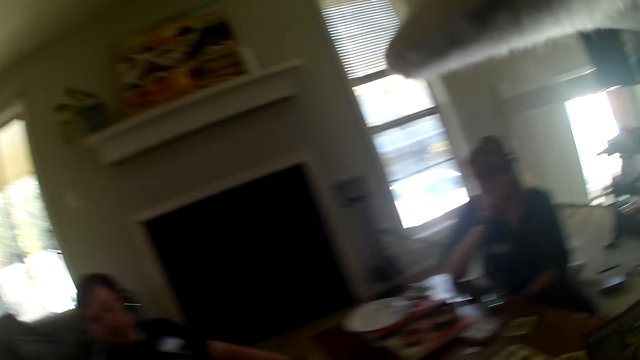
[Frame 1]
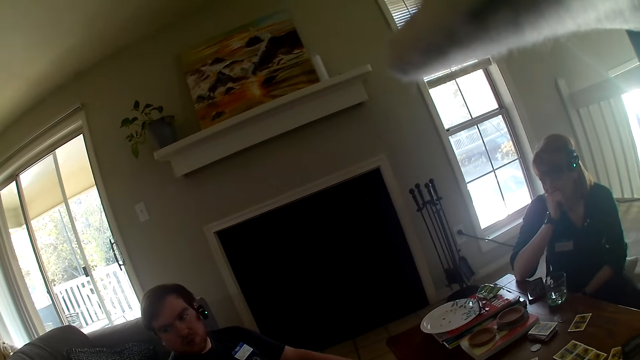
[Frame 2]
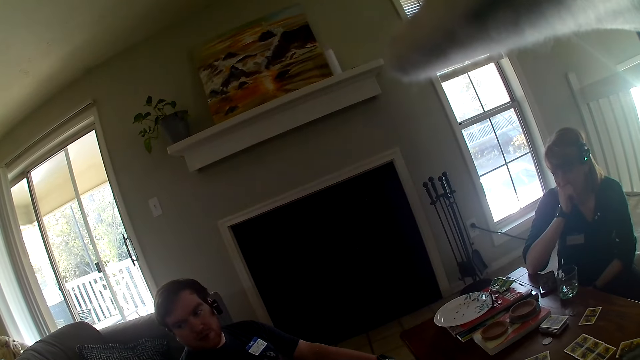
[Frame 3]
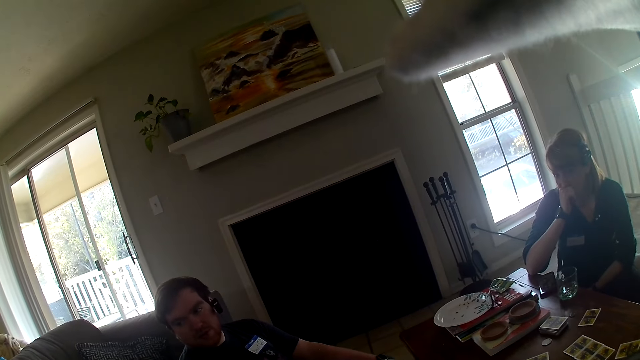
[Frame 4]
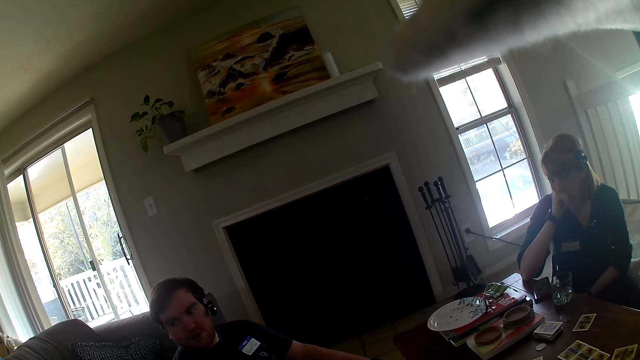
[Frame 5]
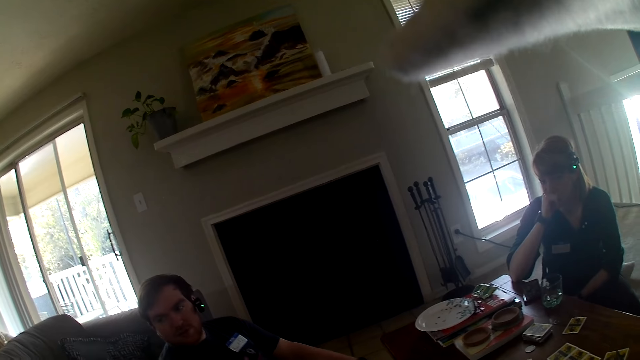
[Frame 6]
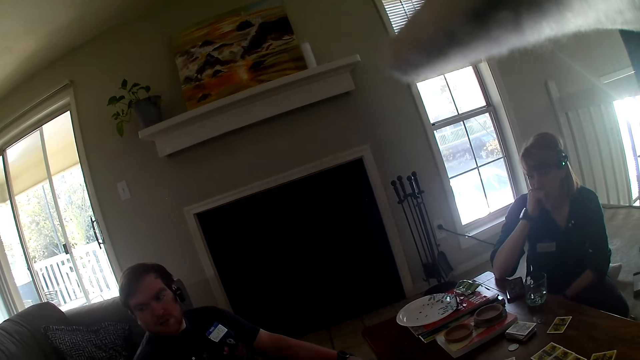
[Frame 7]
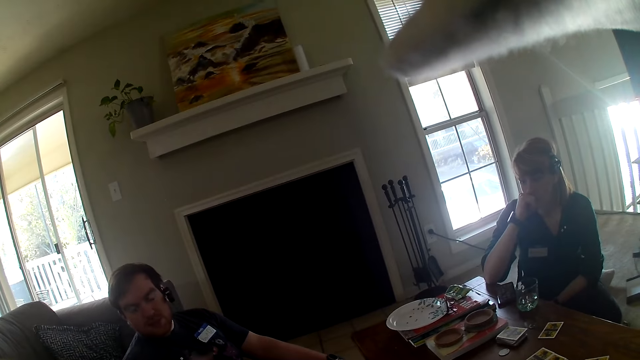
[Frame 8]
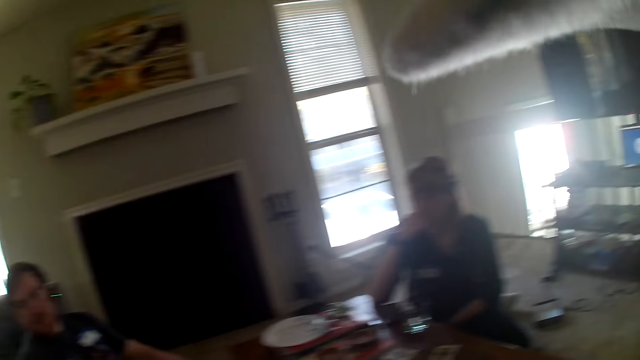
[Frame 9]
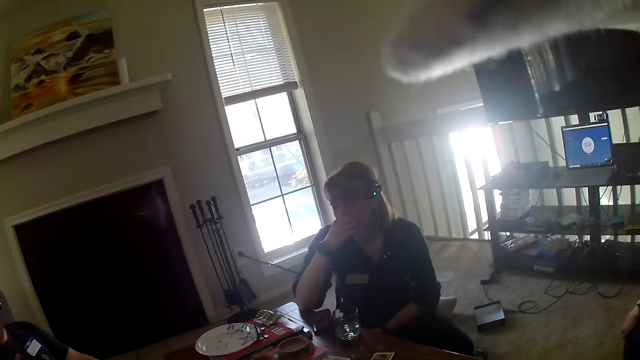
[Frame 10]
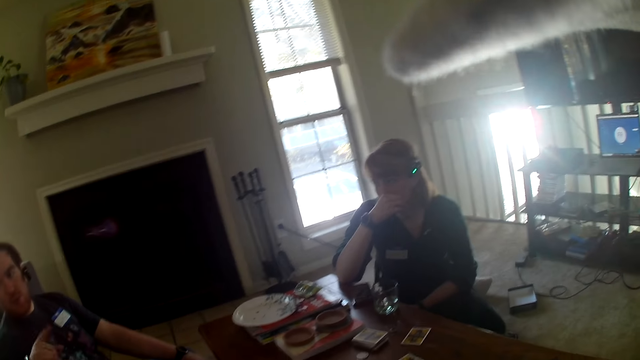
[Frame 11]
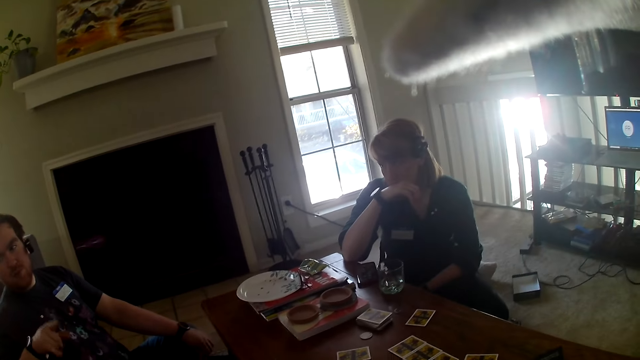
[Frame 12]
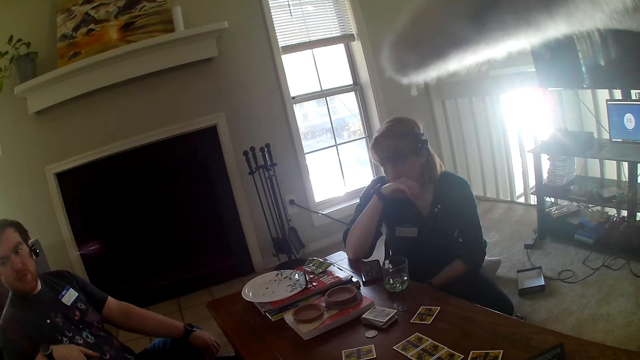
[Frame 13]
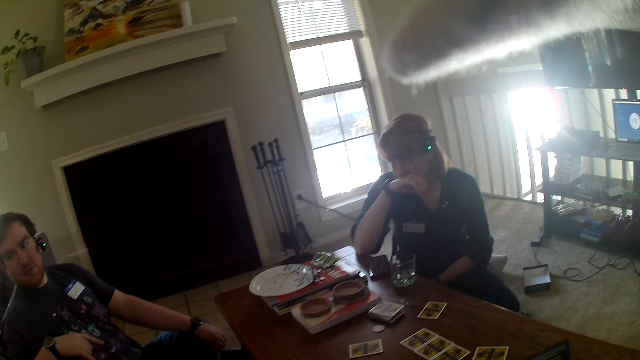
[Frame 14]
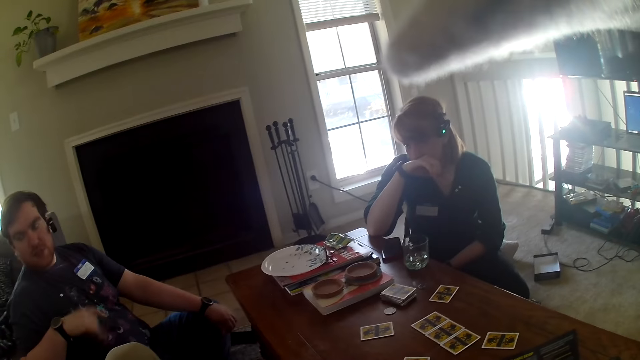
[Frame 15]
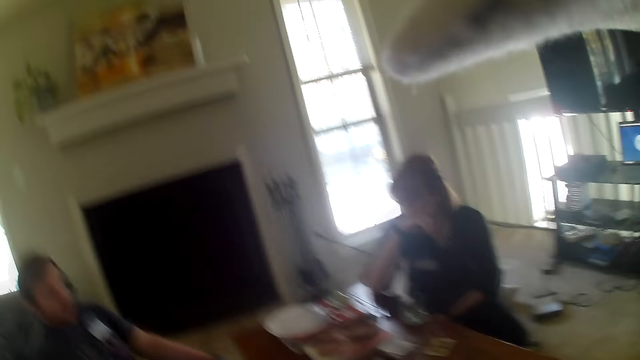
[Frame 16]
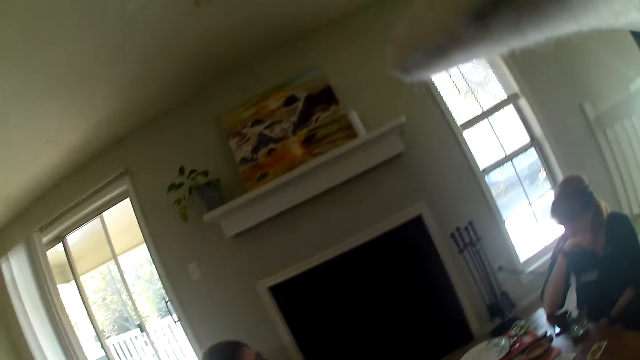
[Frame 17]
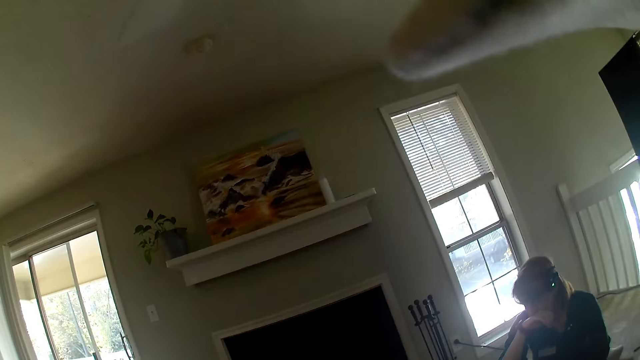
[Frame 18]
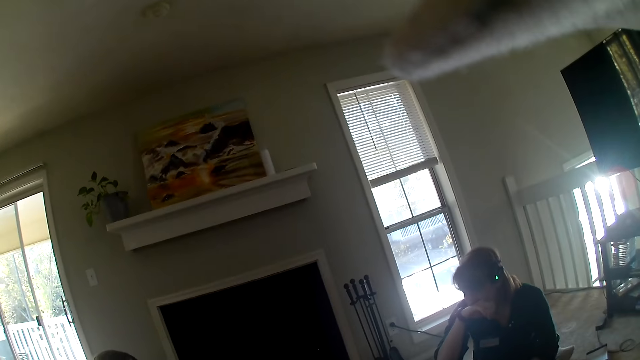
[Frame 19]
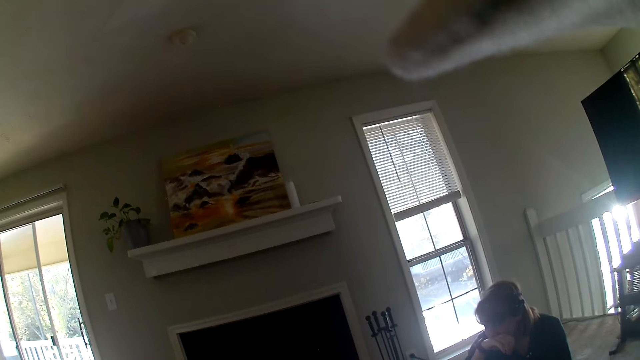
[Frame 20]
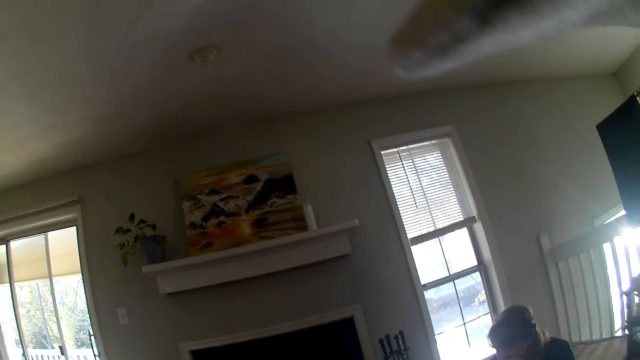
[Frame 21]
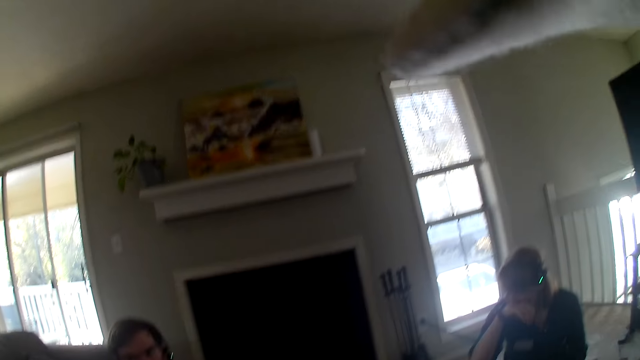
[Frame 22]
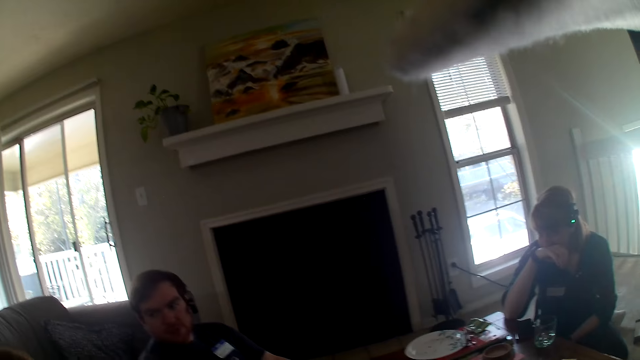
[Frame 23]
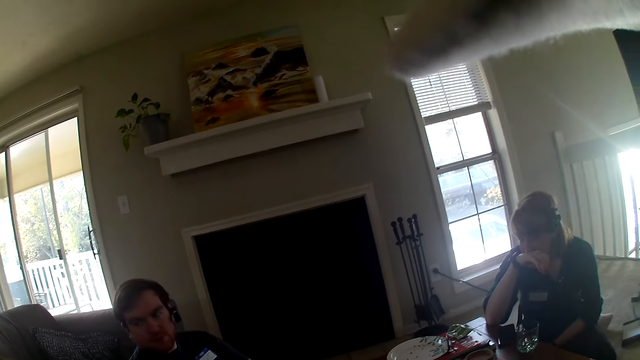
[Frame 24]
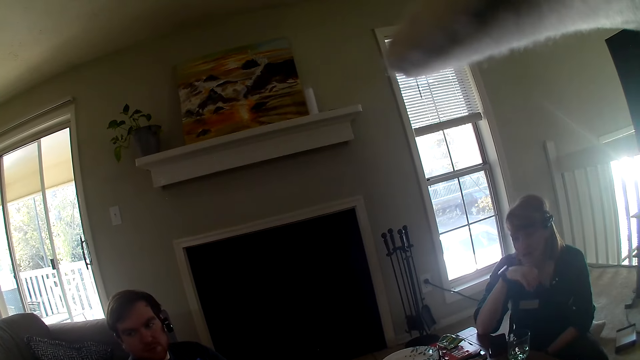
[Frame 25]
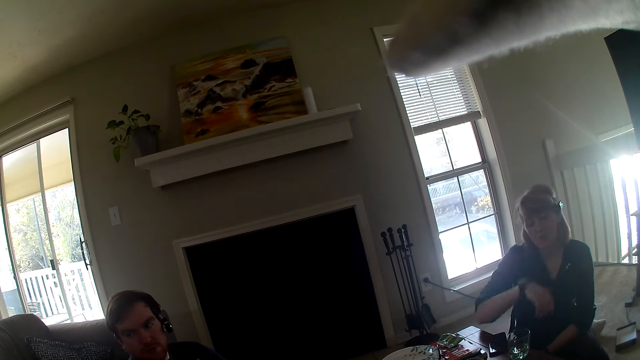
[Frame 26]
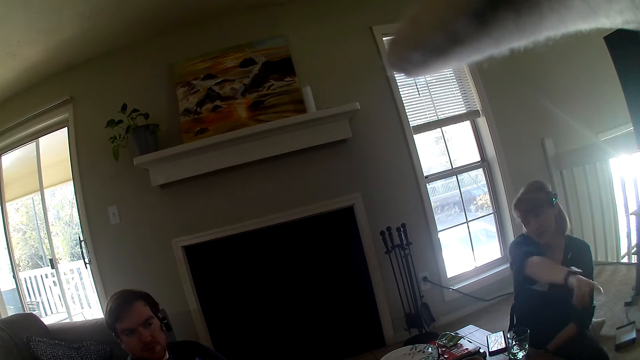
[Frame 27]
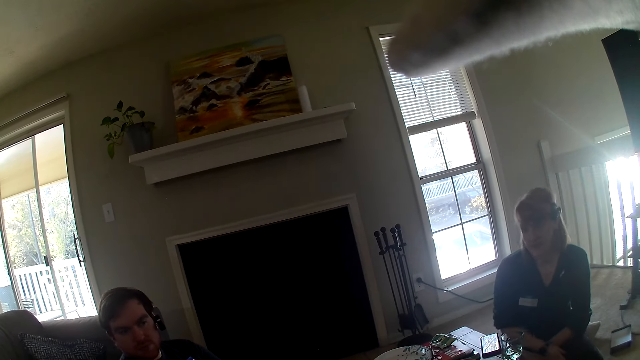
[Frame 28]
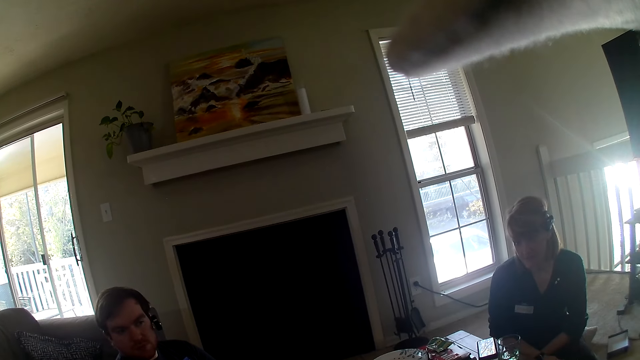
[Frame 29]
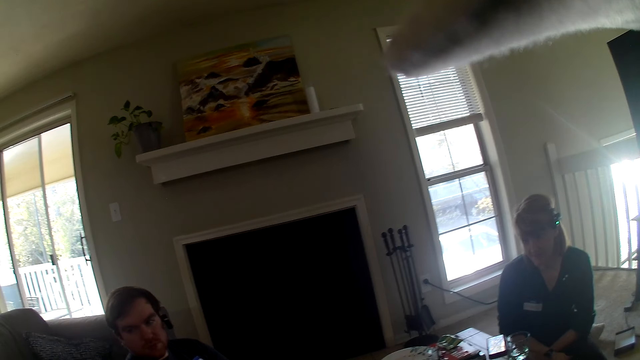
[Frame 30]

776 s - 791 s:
The camera wearer stares at a man. The man talks to another man. The camera wearer stares at a woman. They look around the apartment. They stare at the woman.

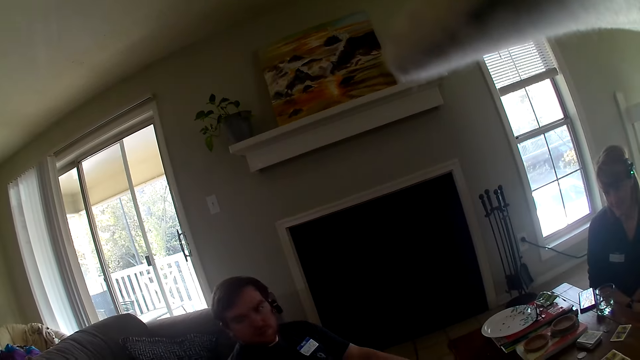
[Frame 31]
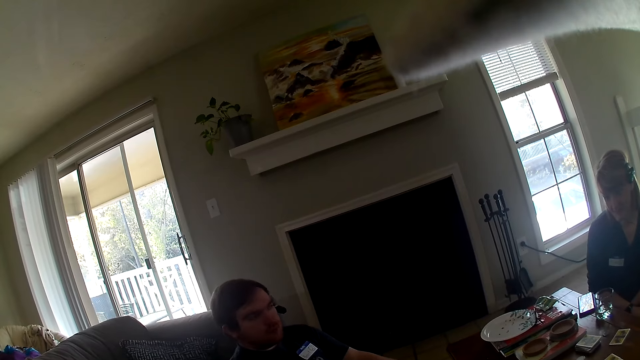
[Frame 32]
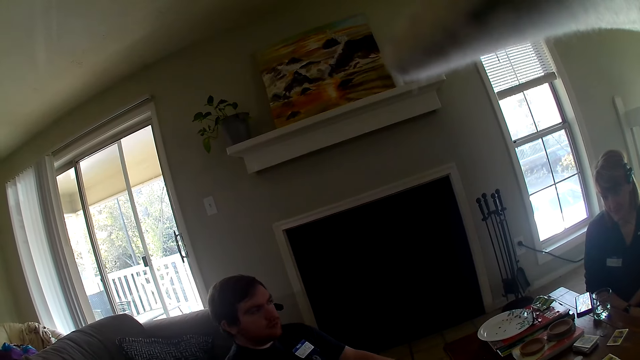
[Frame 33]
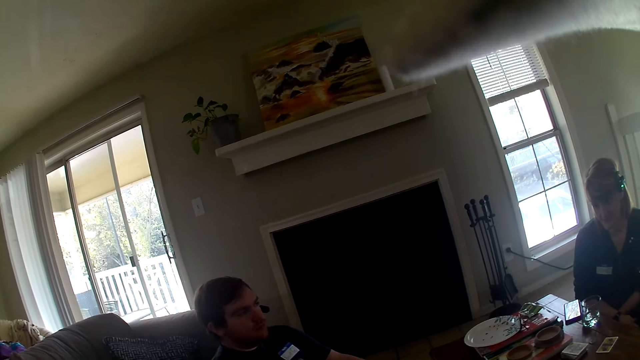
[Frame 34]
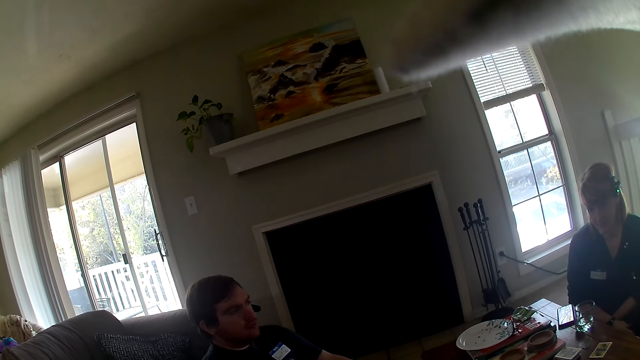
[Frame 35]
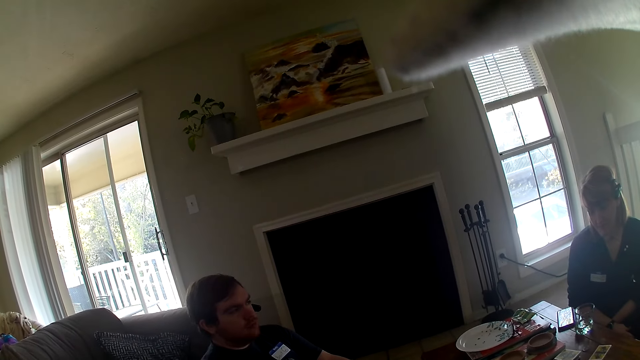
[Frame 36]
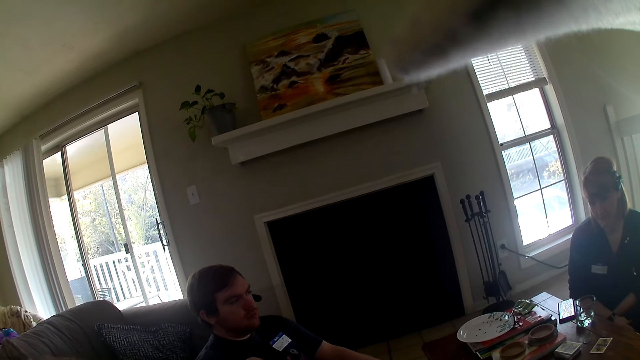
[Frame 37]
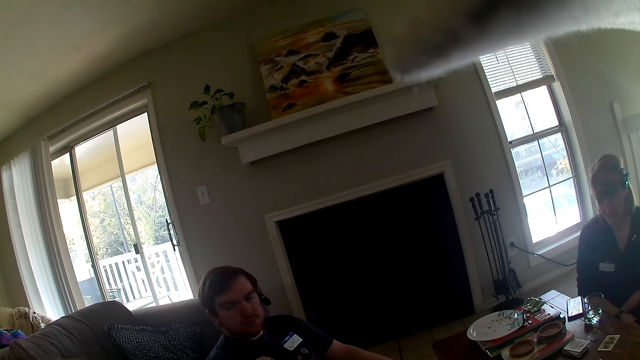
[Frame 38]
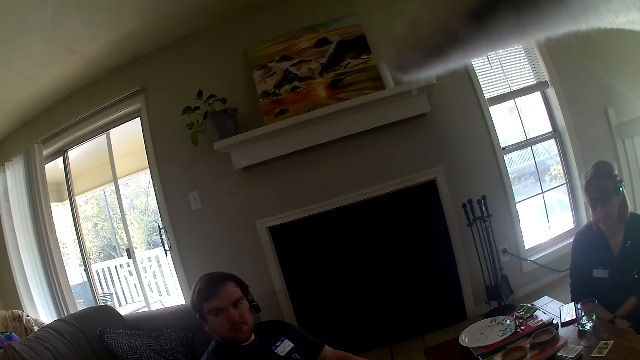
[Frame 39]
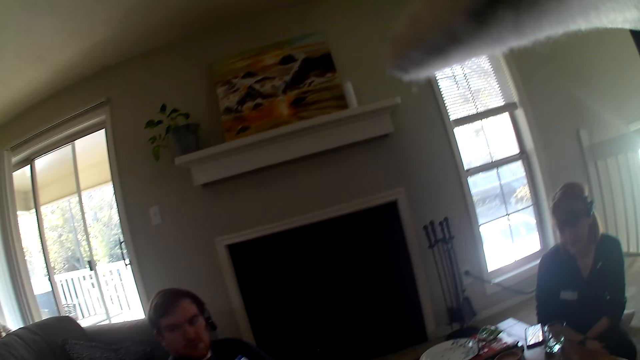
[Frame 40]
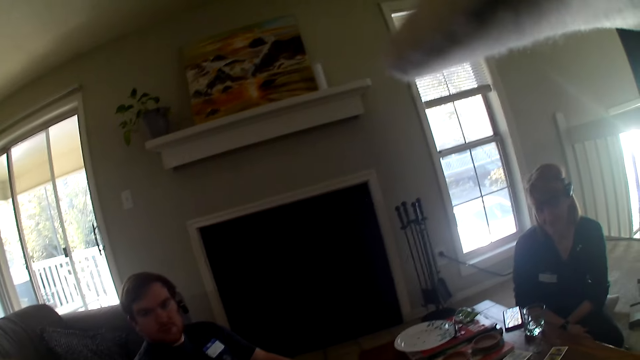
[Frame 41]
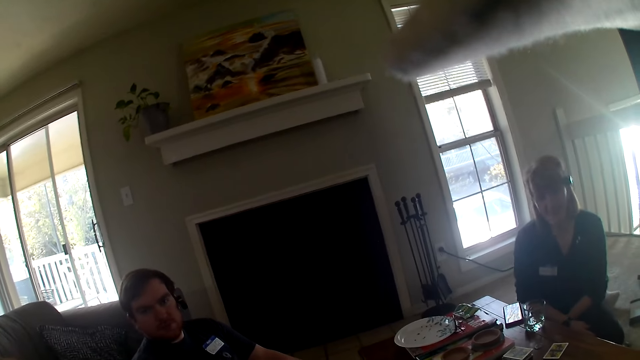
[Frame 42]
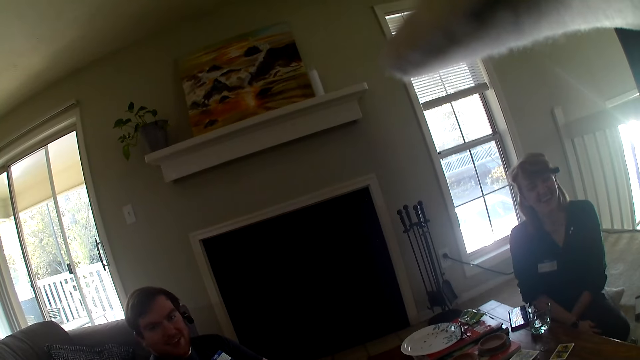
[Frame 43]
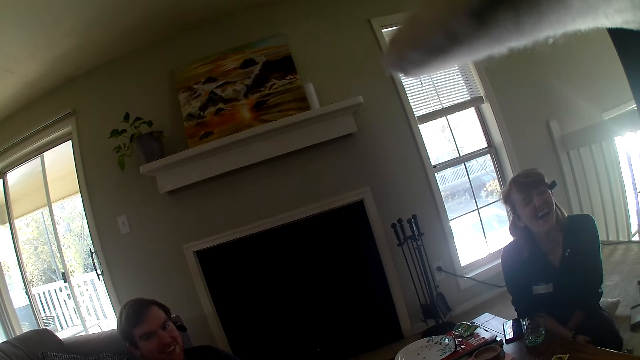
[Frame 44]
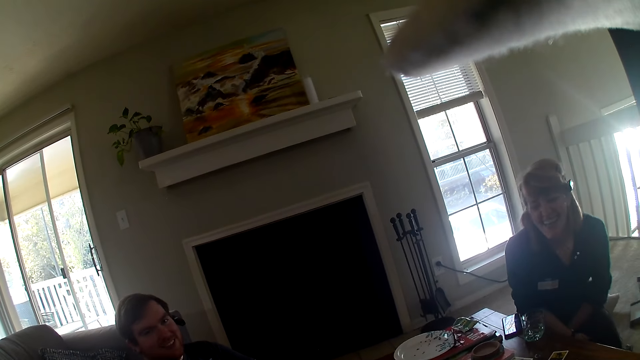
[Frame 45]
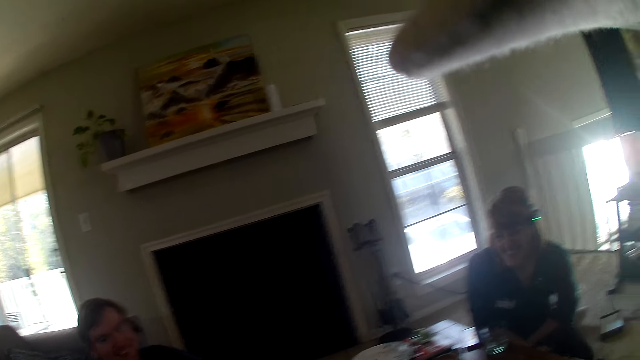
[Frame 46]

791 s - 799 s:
The camera wearer stares at a man. They stare at a woman.
